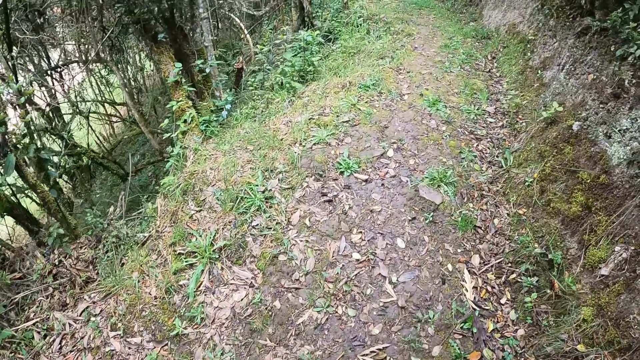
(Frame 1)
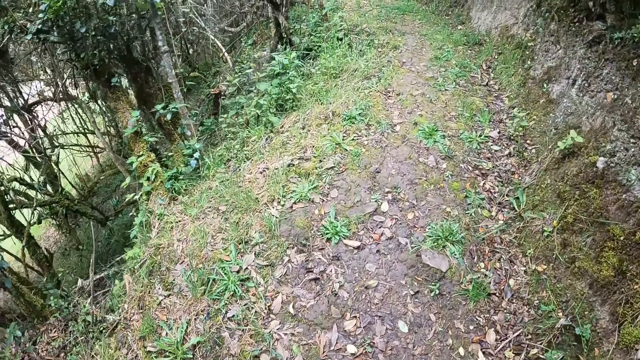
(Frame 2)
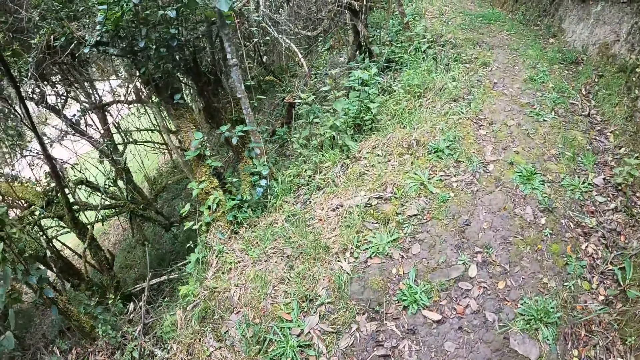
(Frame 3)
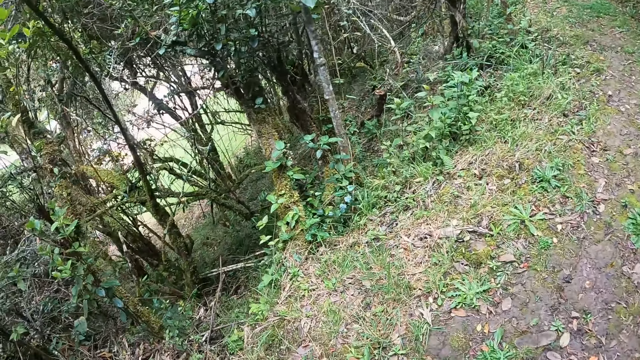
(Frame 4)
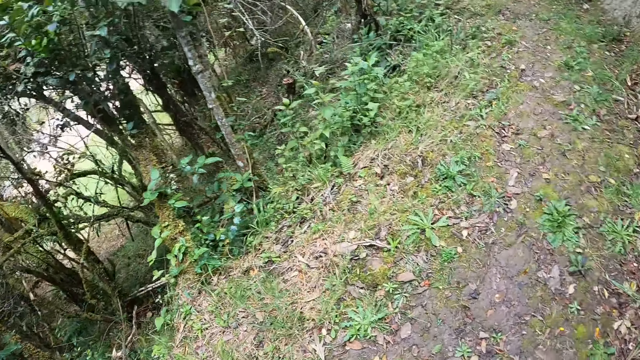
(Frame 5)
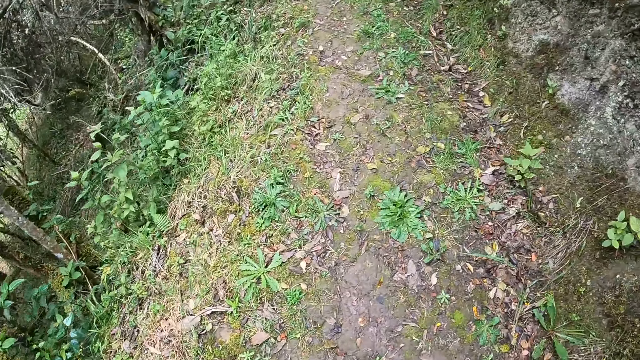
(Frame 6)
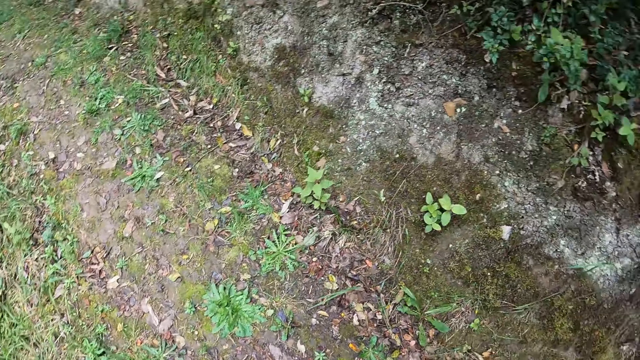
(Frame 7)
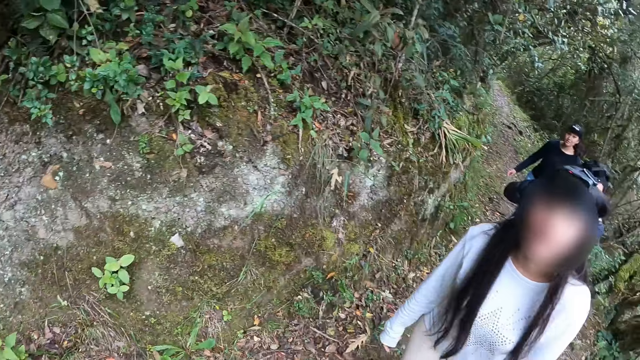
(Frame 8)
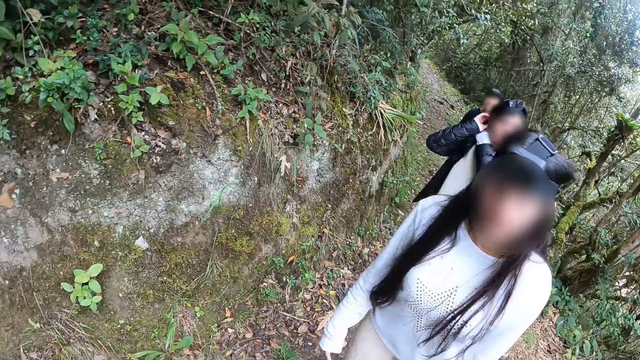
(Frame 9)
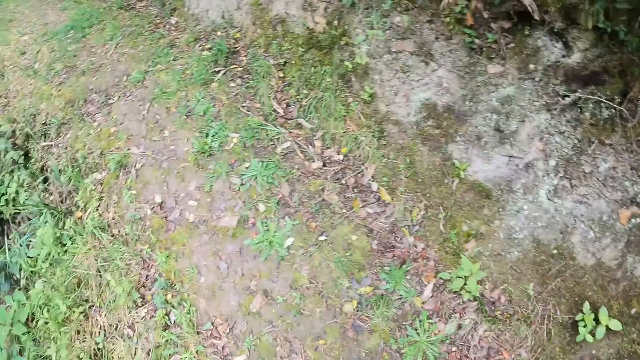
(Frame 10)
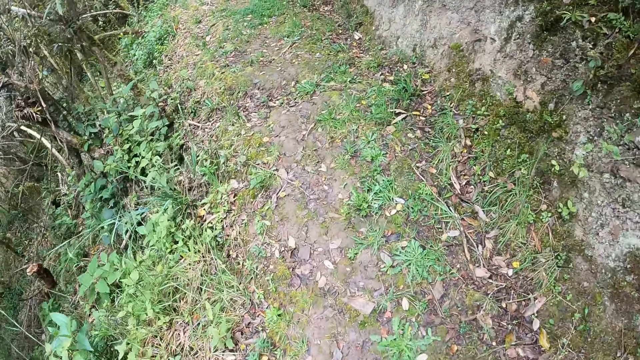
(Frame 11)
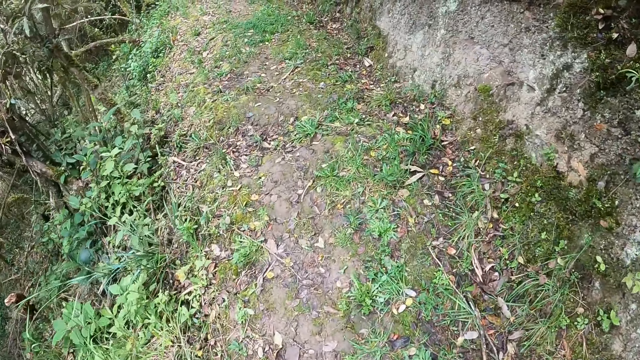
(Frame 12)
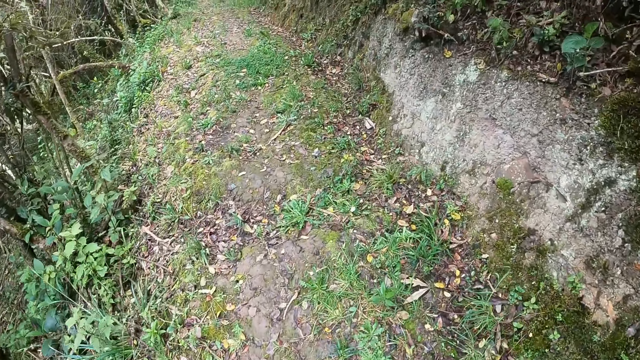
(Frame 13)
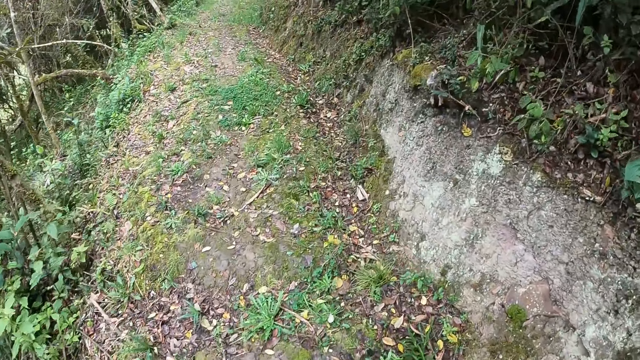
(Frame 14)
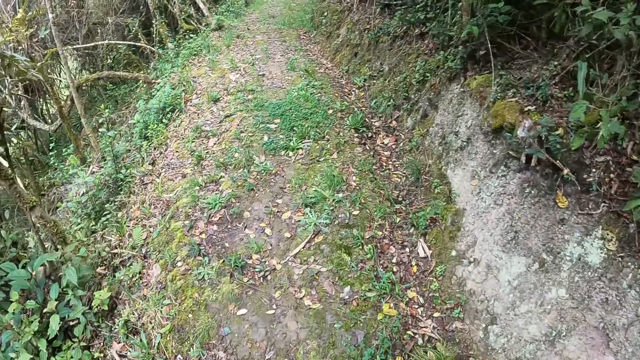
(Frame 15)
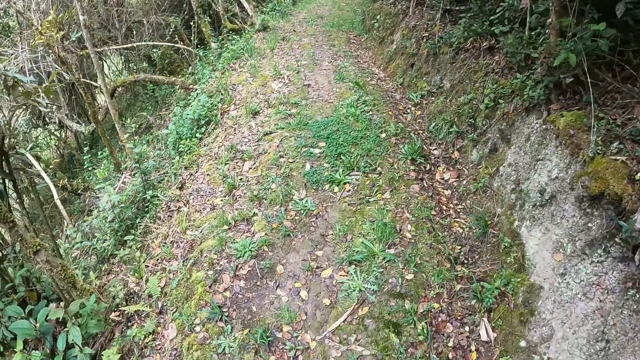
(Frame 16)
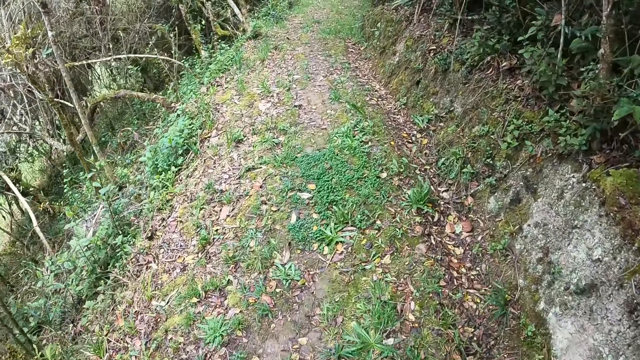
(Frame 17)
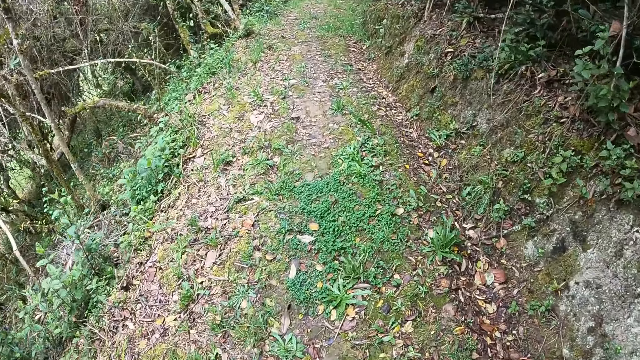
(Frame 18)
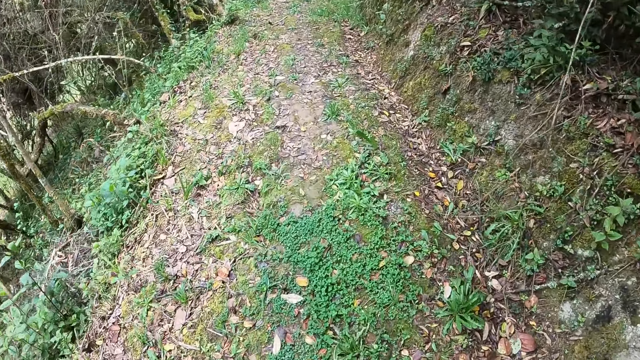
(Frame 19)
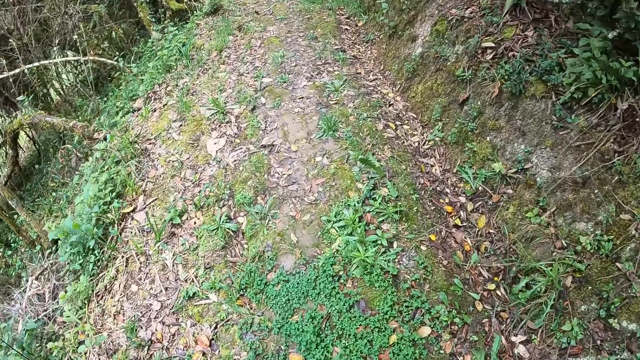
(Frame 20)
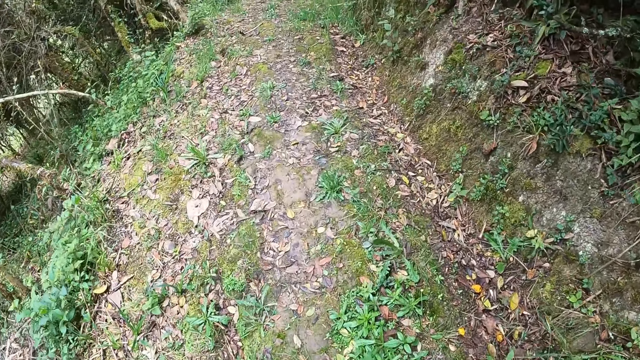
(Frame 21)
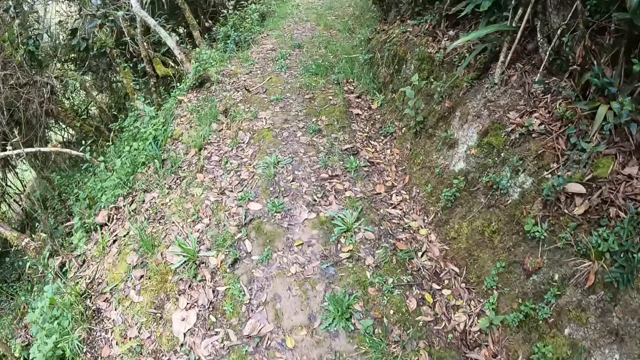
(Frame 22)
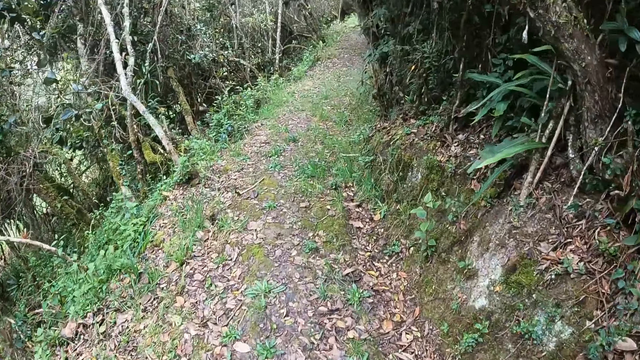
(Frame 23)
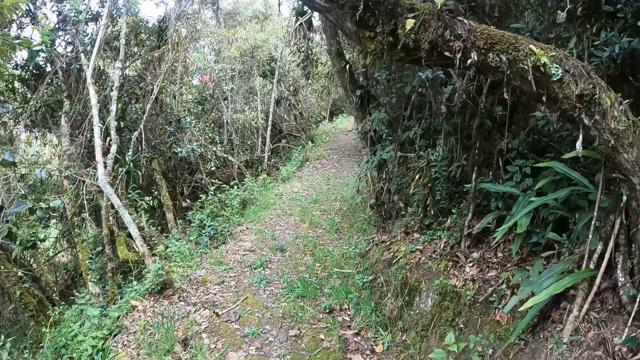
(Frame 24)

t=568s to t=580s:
The camera wearer walks along the pathway.

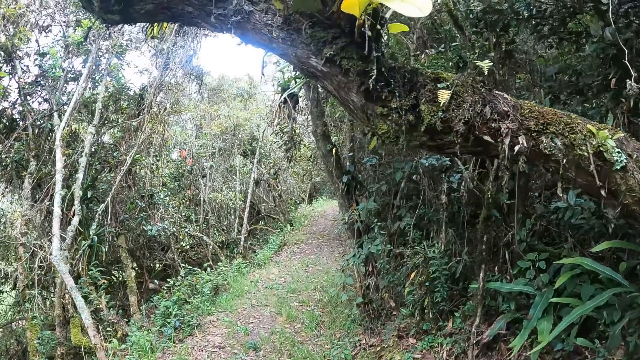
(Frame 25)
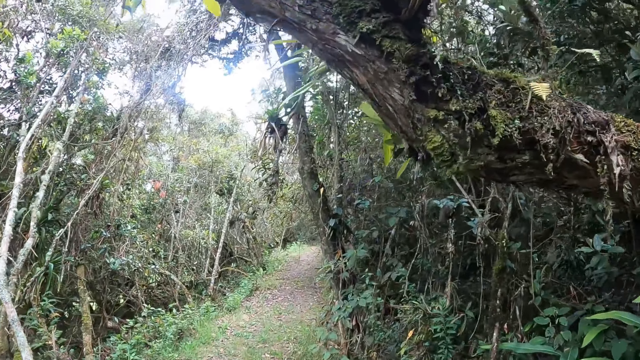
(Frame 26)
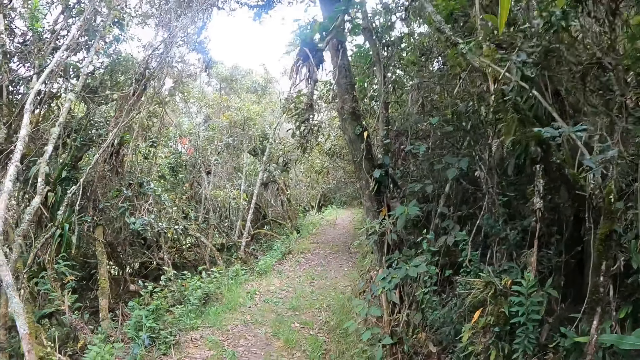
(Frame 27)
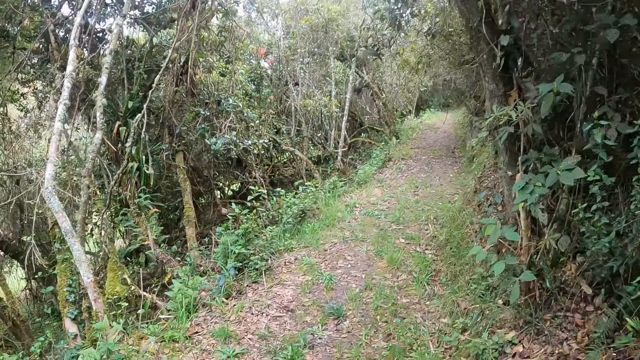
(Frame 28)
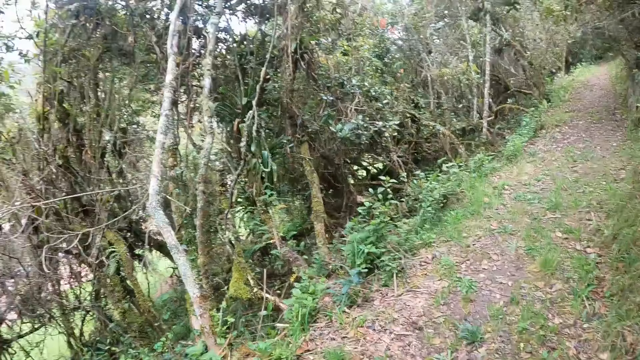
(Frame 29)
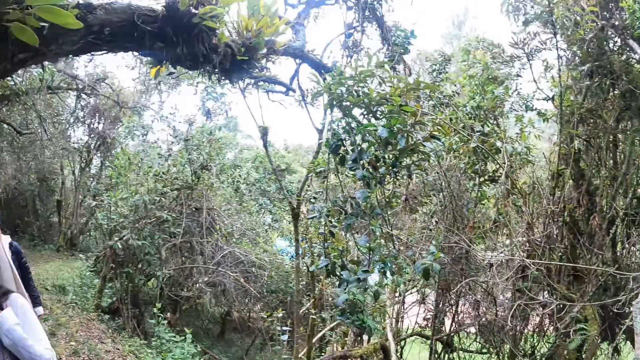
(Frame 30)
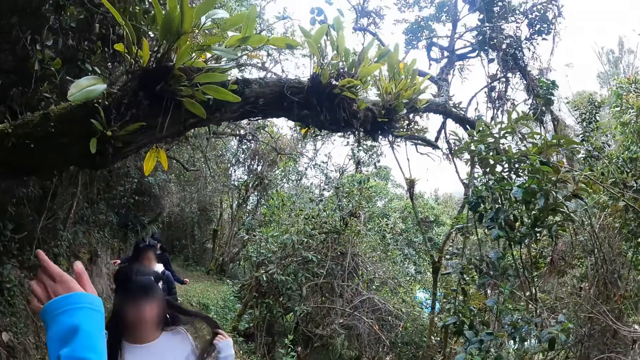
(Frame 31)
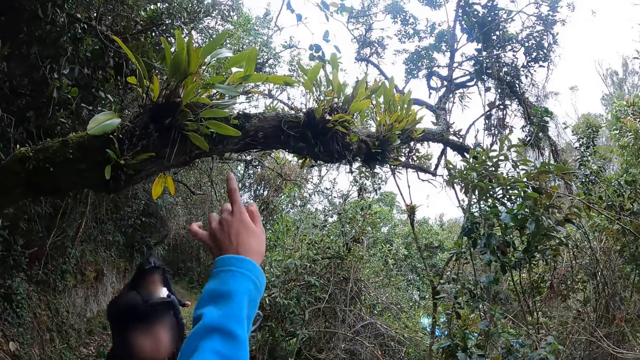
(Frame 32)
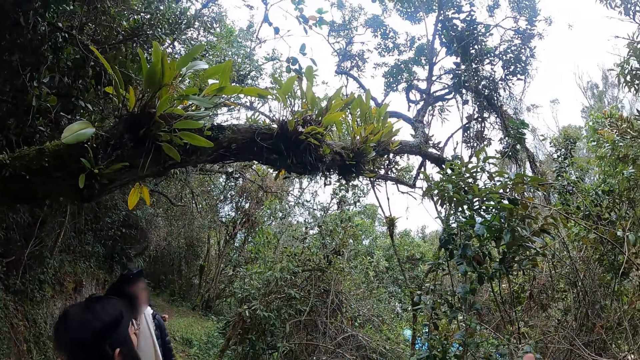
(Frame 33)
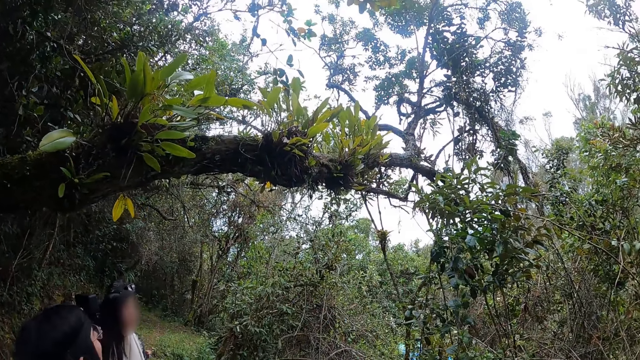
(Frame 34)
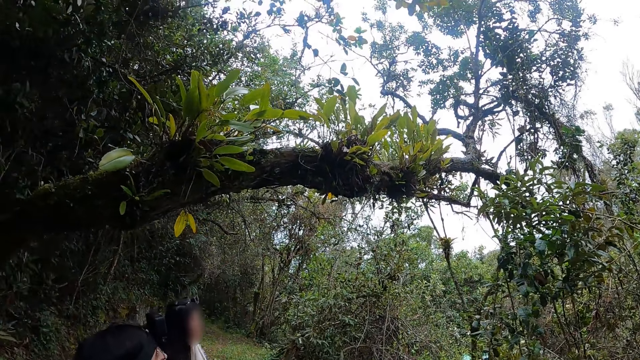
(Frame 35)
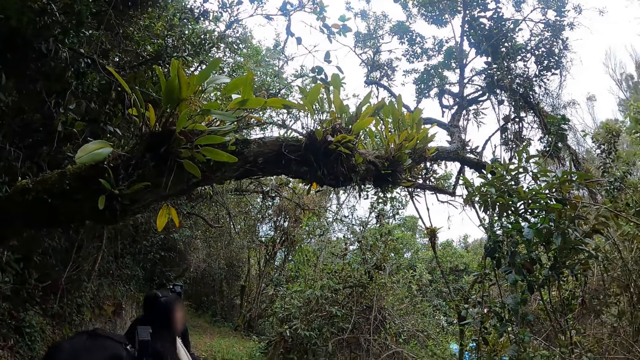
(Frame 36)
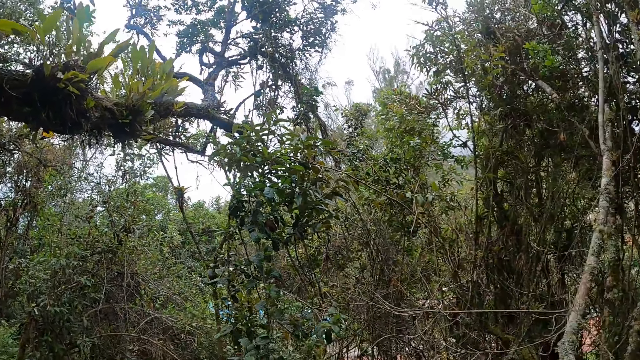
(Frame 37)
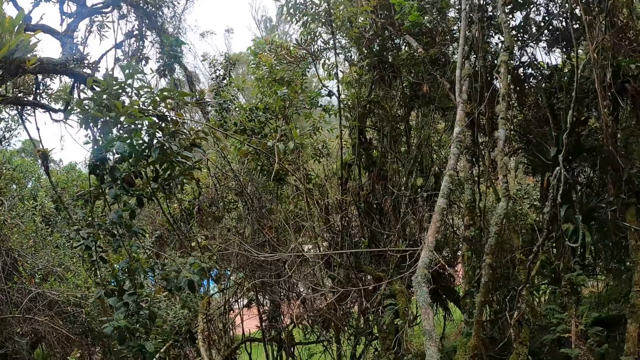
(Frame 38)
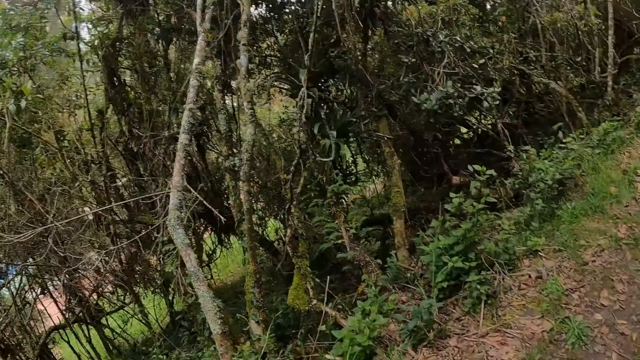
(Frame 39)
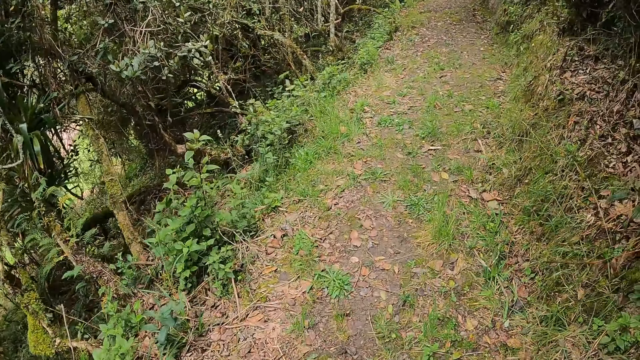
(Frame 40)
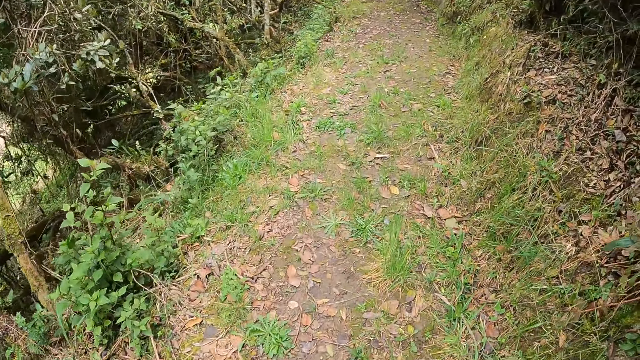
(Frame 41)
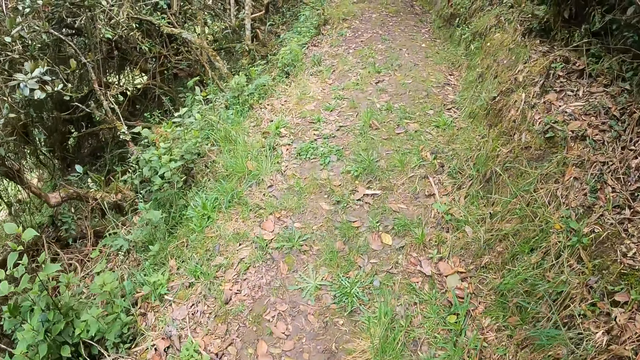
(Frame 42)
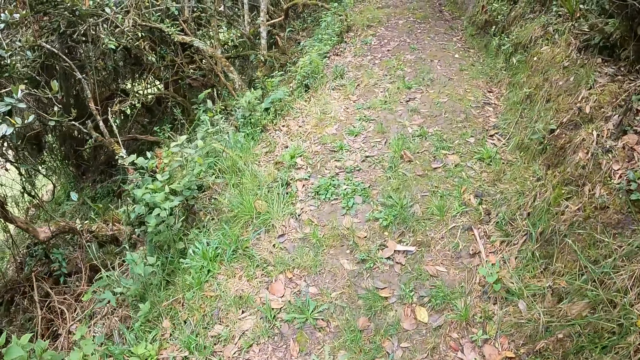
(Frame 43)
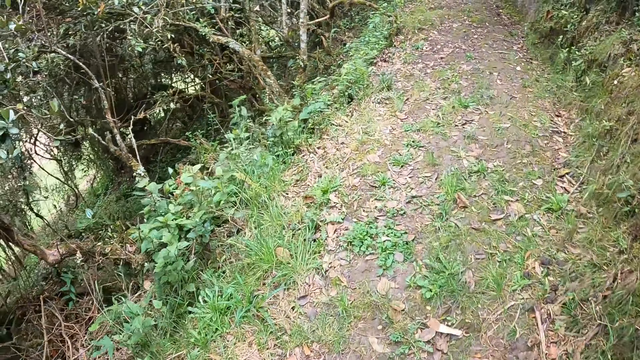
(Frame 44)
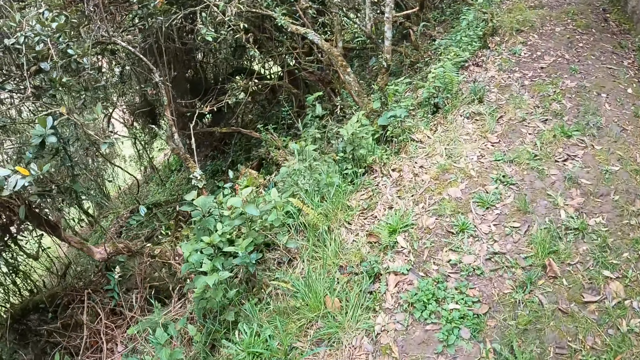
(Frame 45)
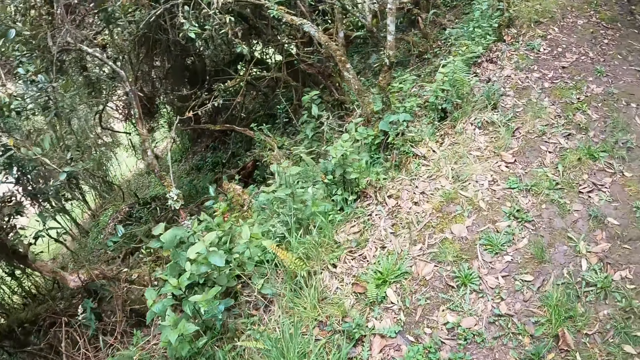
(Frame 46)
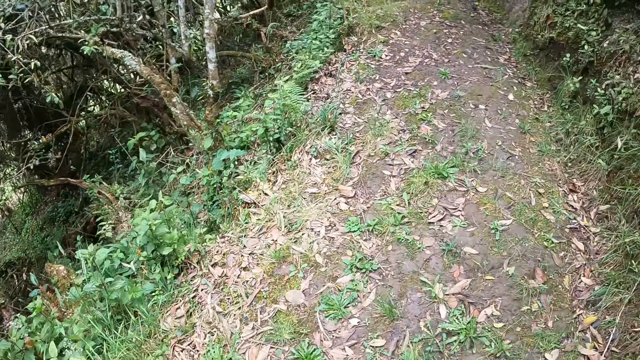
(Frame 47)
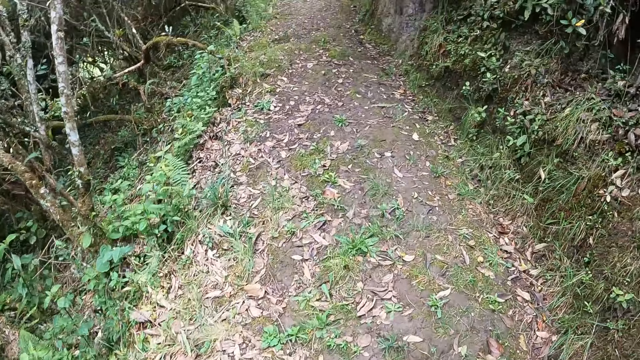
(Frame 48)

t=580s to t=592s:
The camera wearer converses with the group of people. They point at a tree. They walk along the path in the forest with the group of people.
